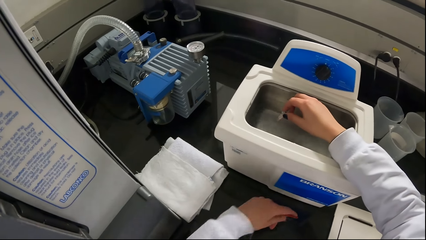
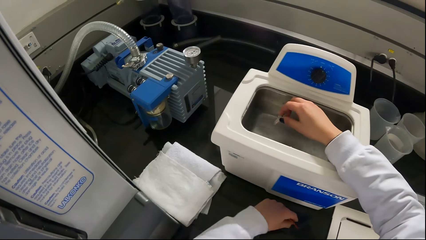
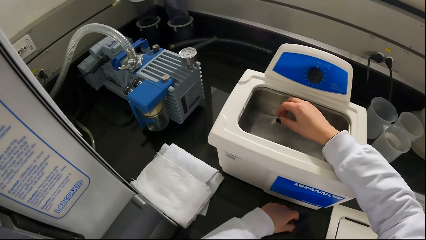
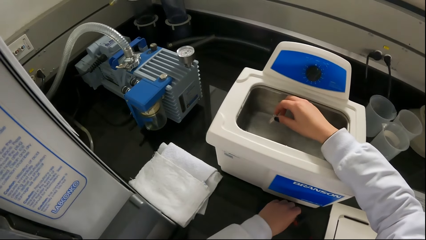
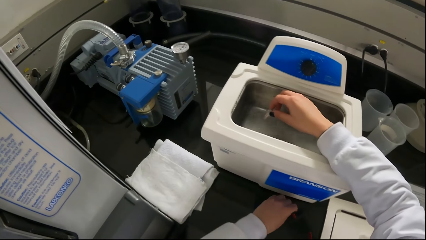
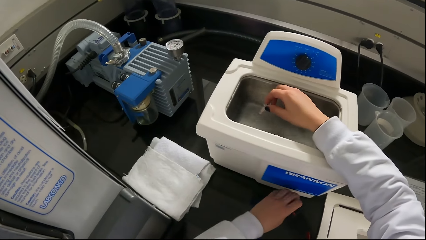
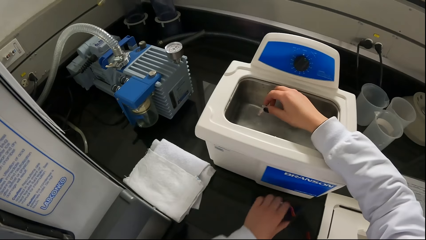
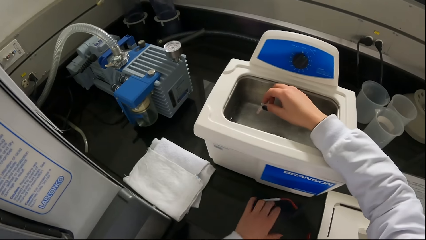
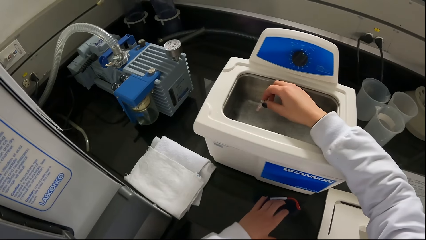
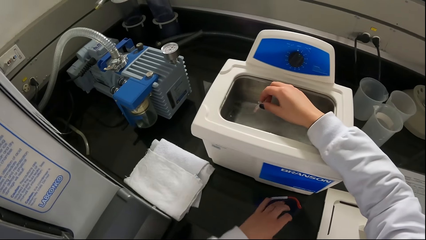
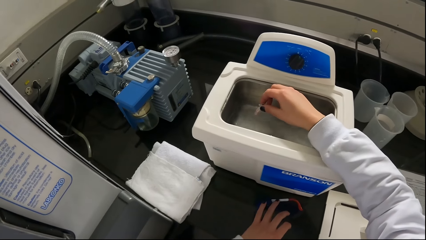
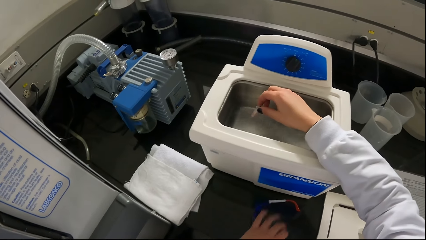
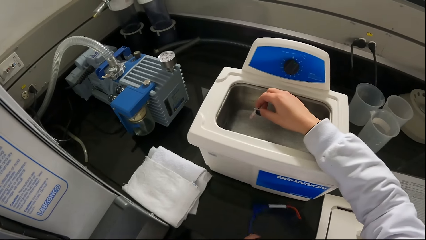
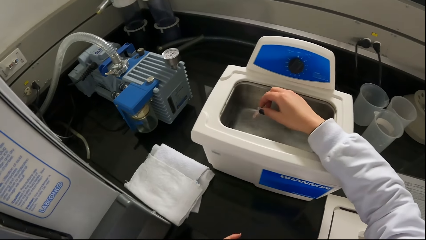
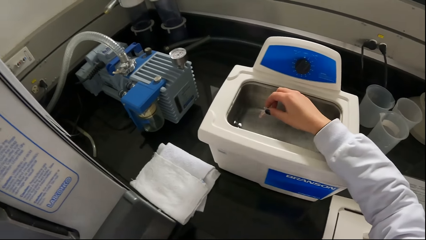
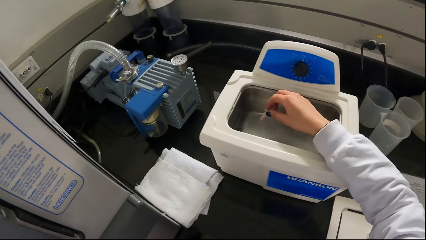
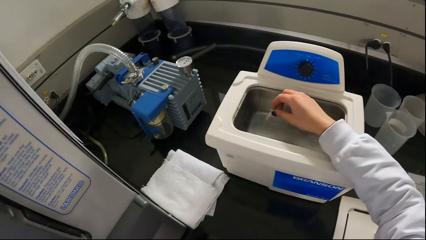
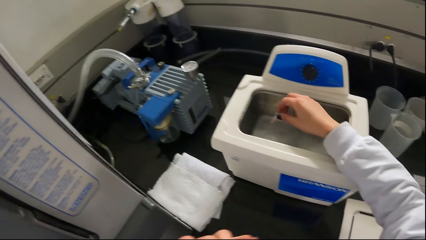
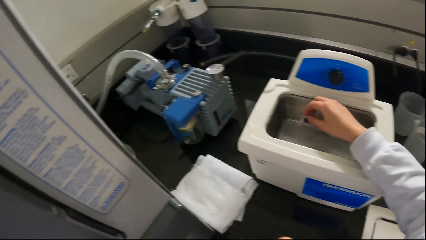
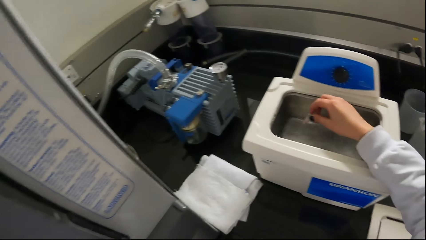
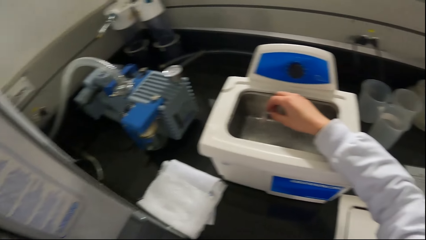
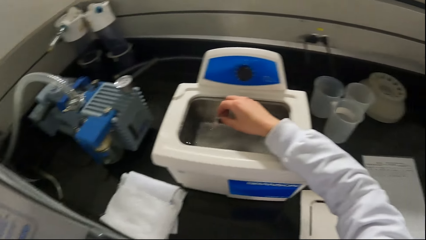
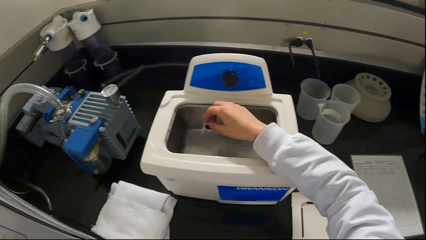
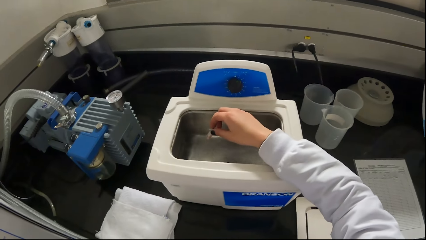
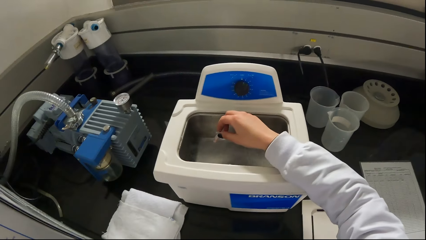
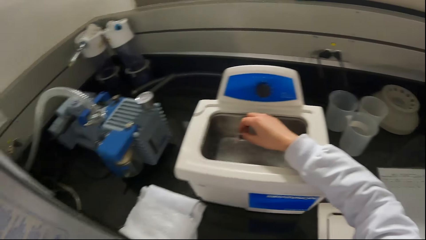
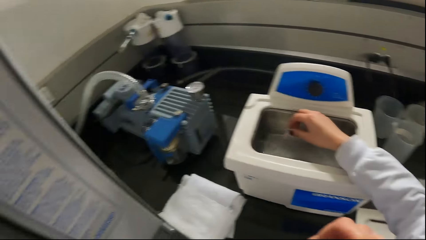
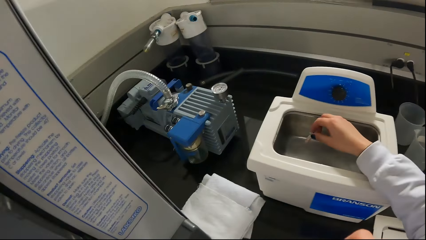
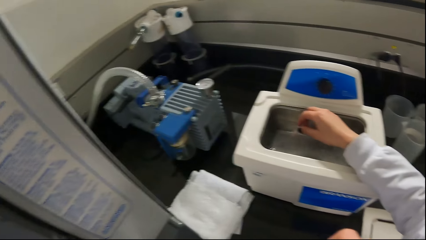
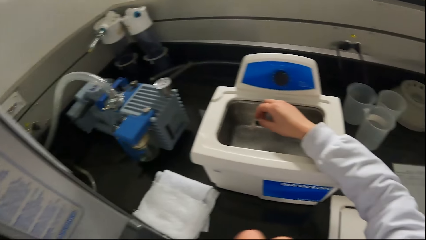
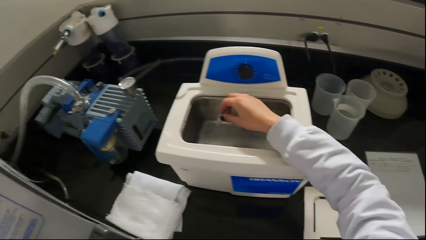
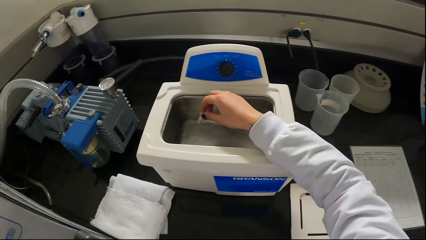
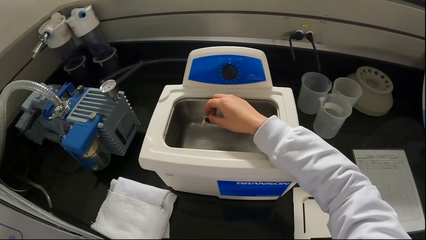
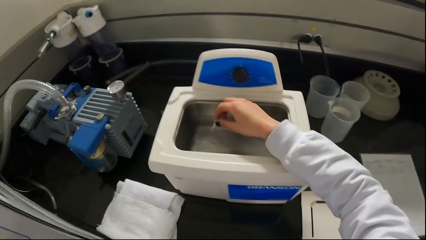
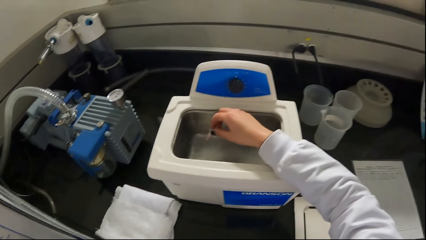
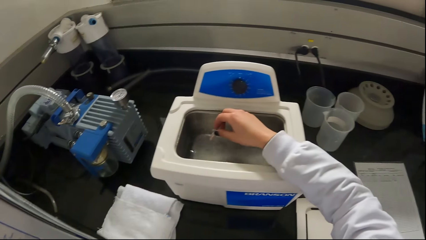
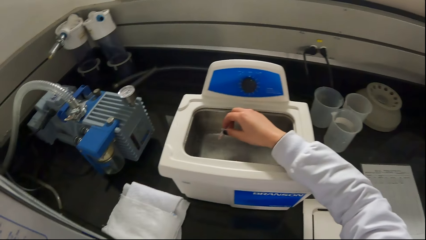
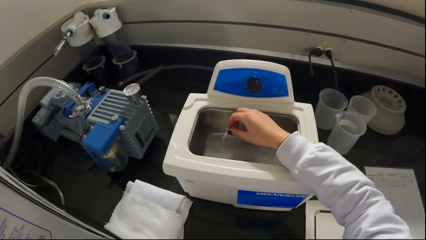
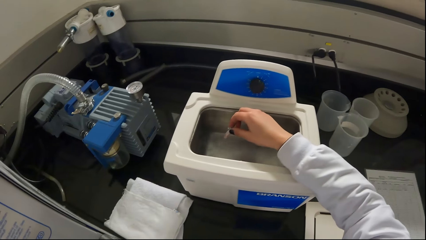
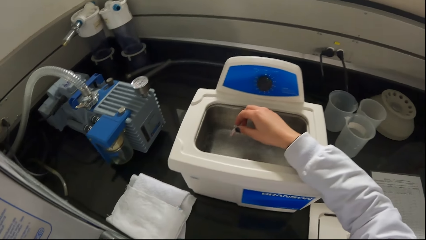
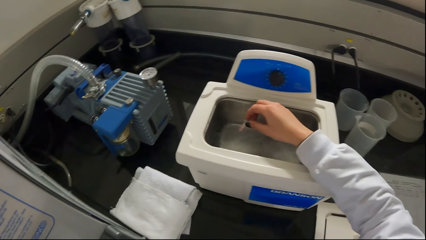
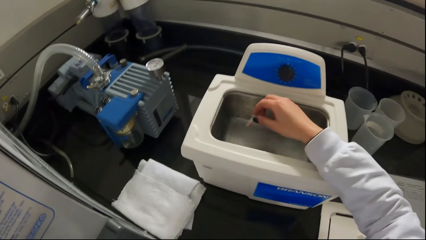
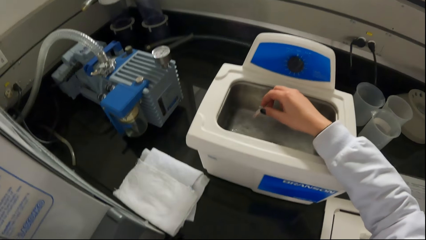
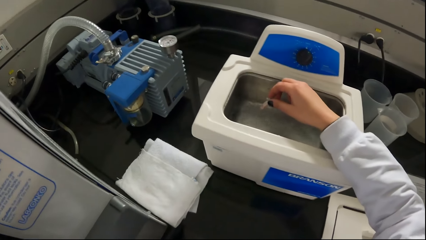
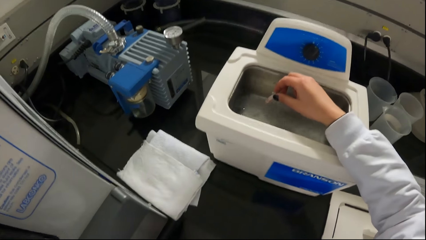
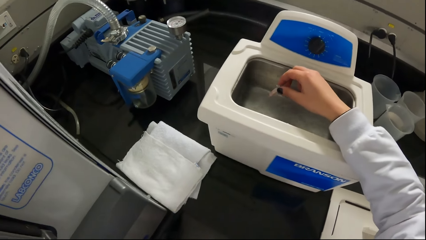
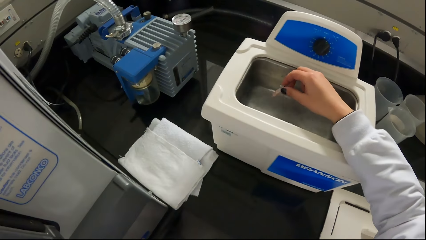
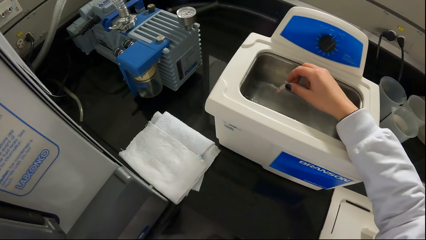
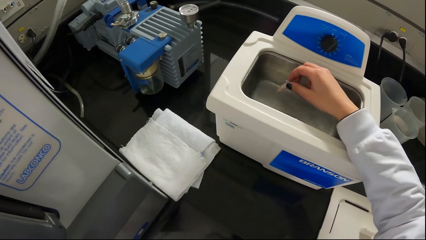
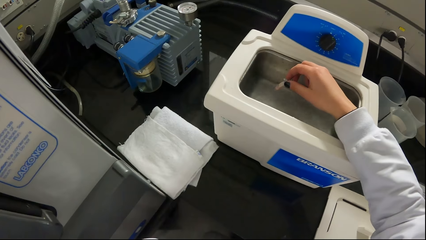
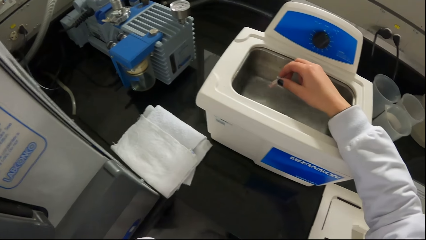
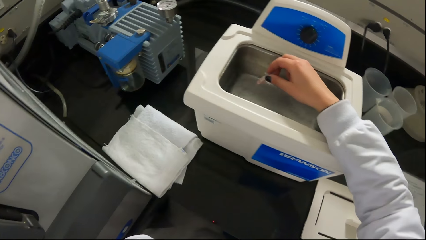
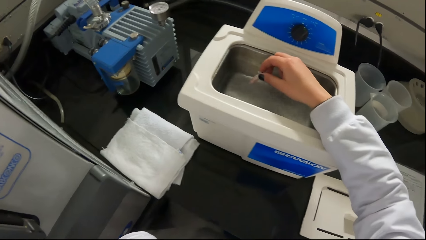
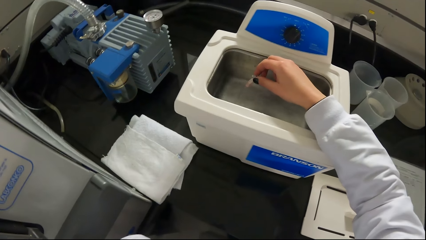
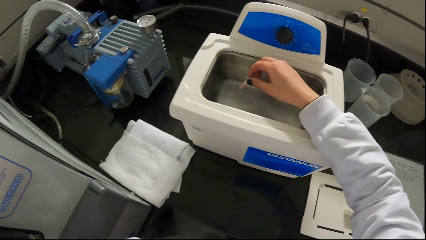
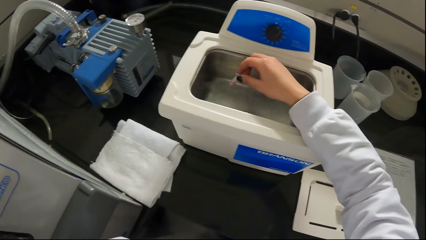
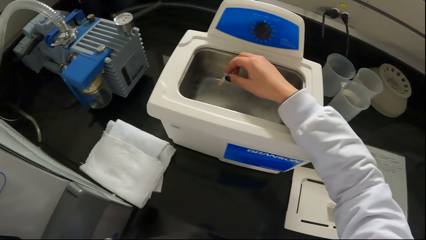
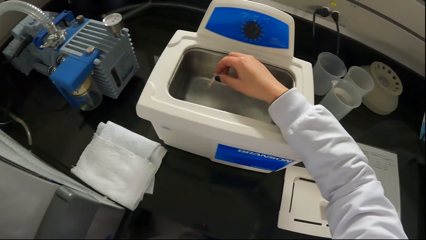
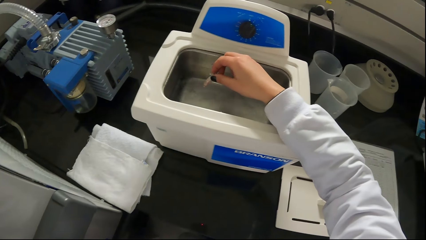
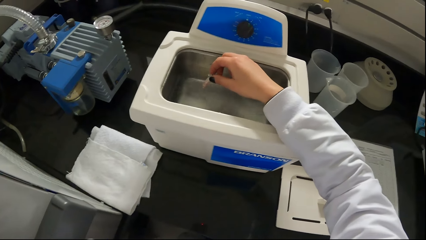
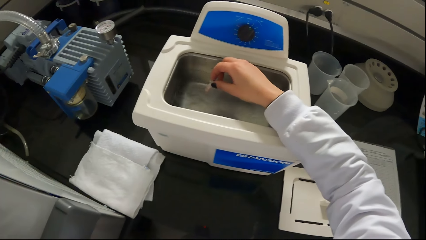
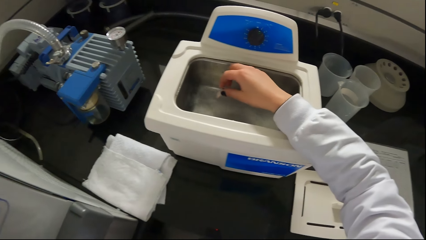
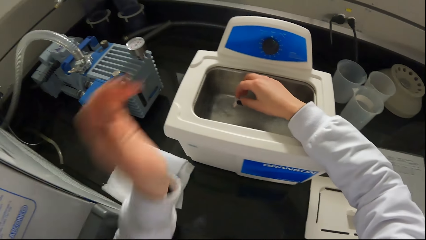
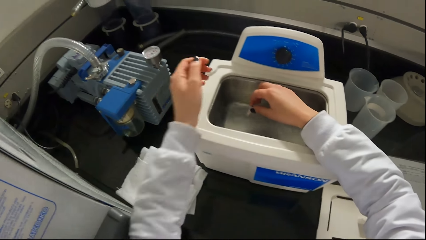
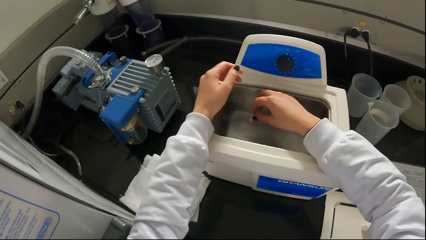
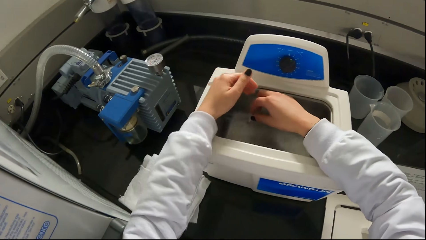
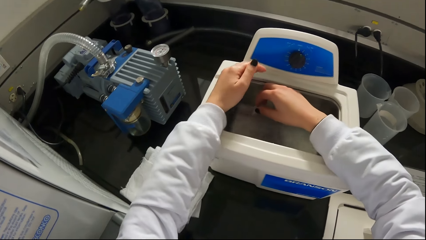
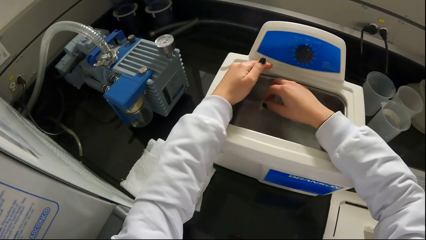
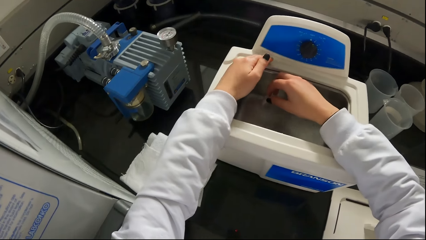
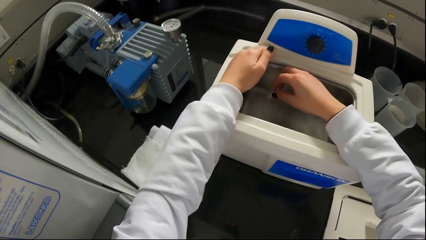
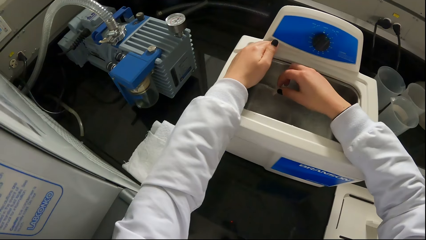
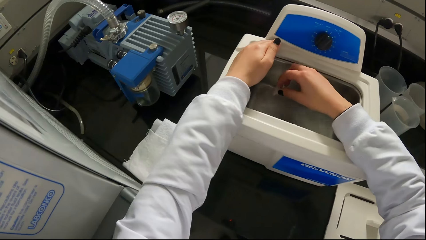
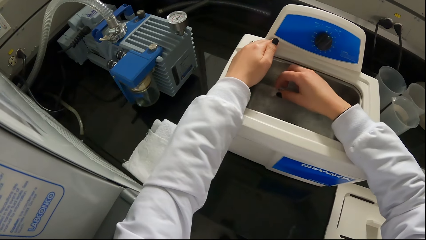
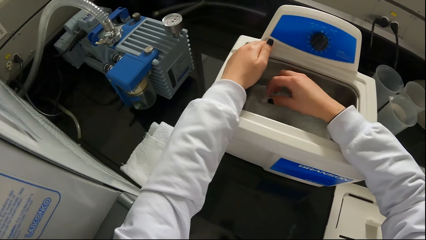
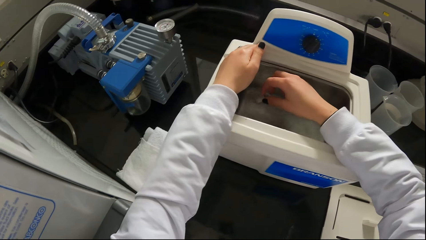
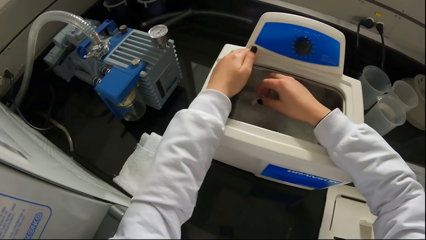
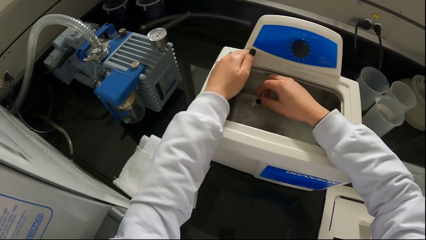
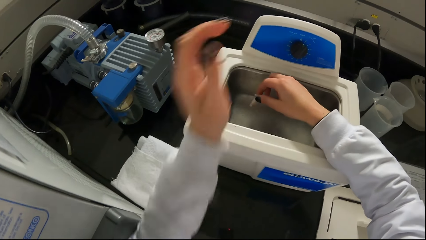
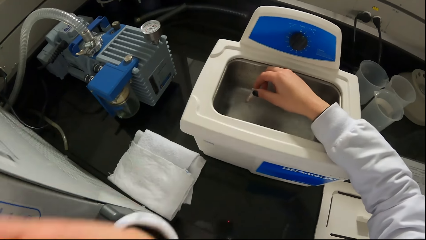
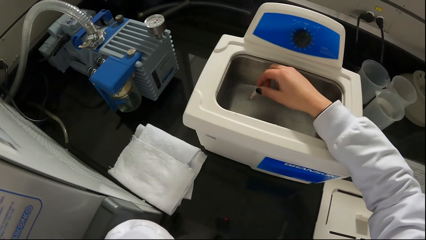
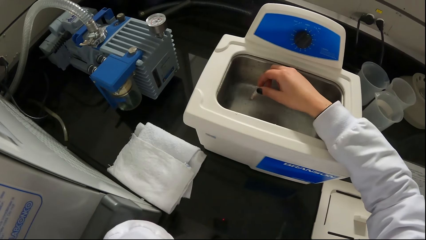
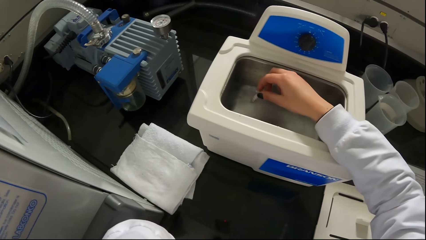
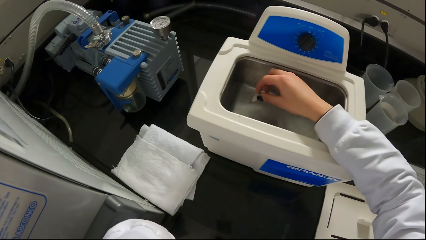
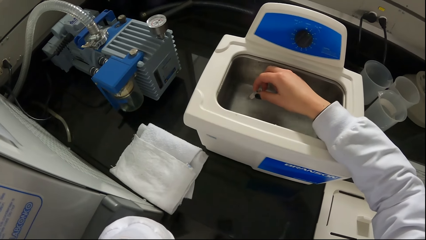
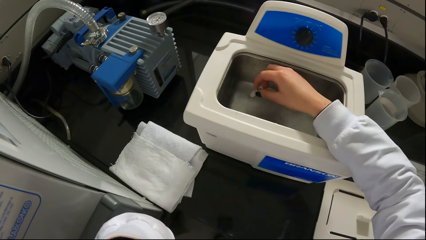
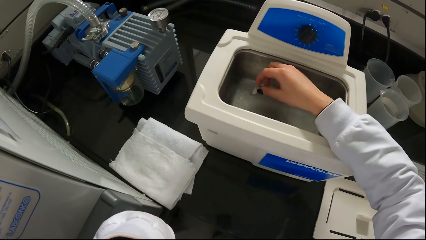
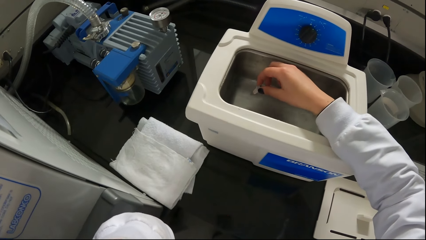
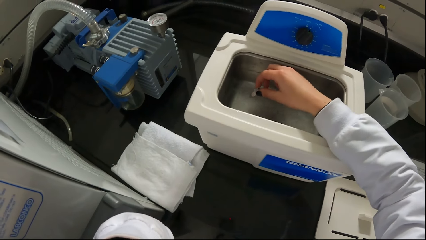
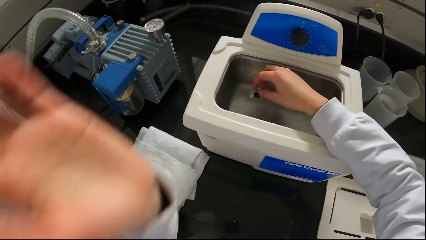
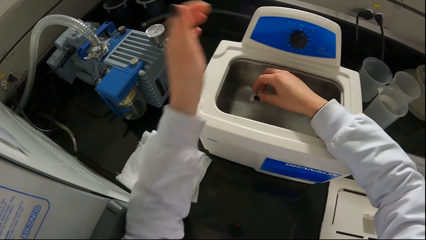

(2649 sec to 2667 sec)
The camera wearer holds the phone with the left hand. He places his left hand on the ultrasonic cleaner. He stretches the left hand. He touches his head with his left hand. He raises the left hand.
